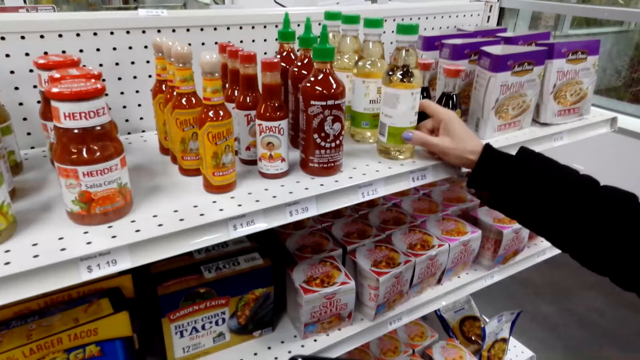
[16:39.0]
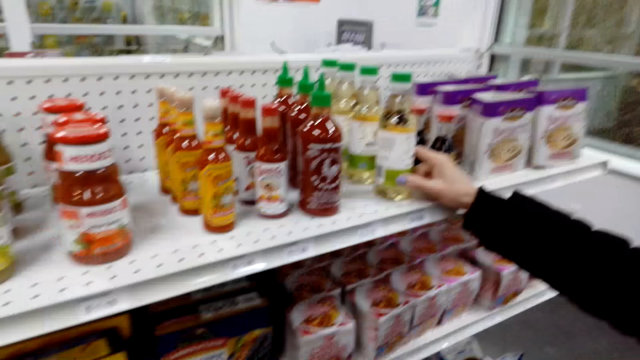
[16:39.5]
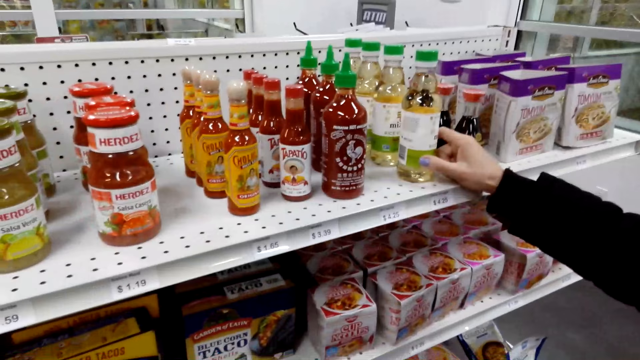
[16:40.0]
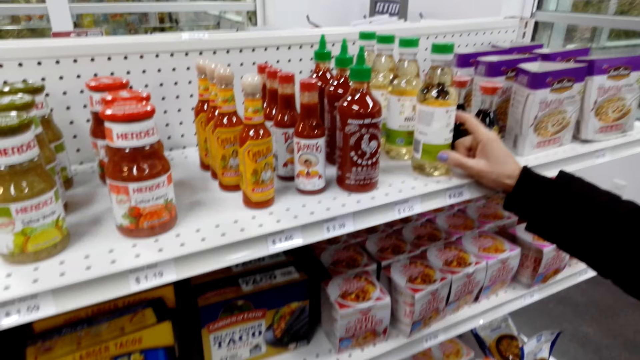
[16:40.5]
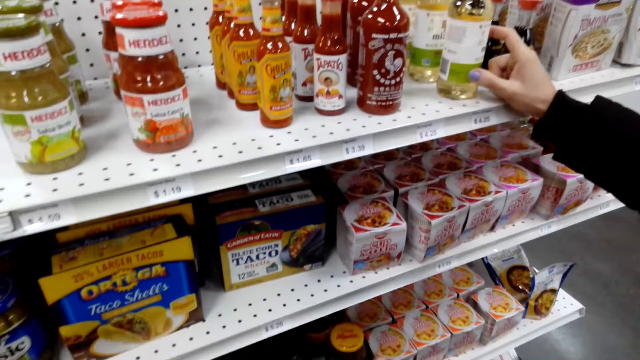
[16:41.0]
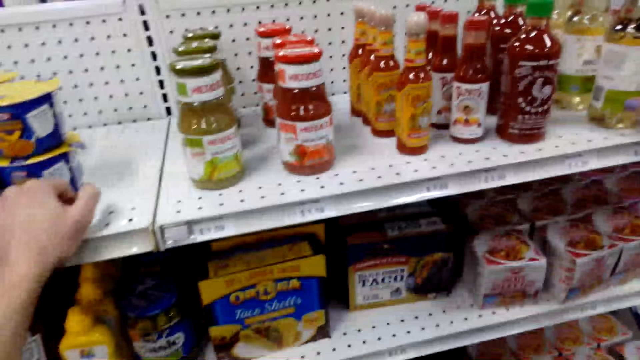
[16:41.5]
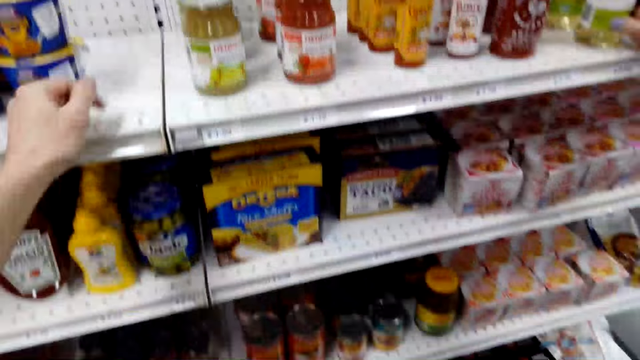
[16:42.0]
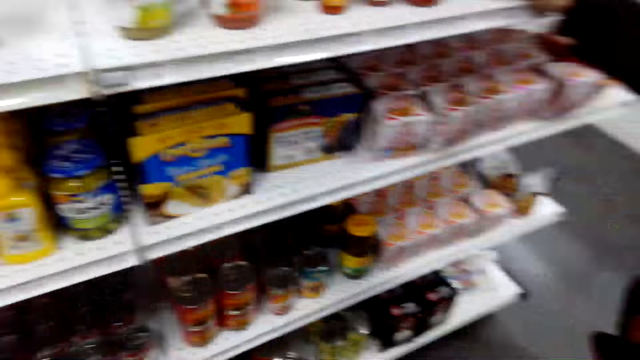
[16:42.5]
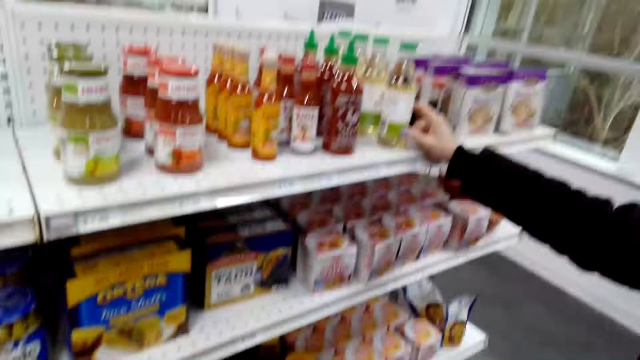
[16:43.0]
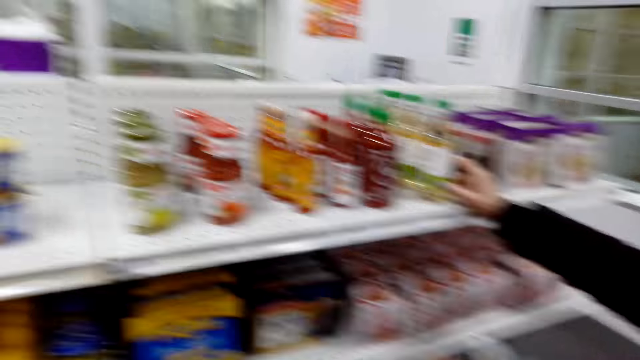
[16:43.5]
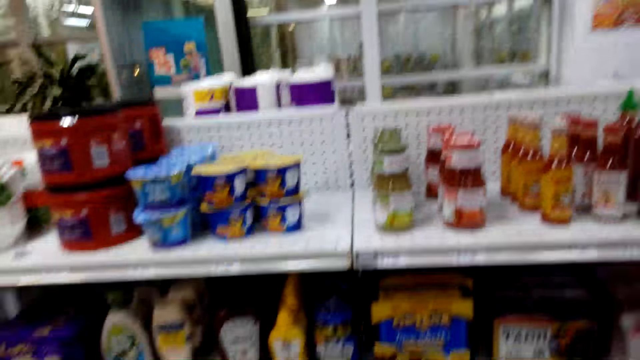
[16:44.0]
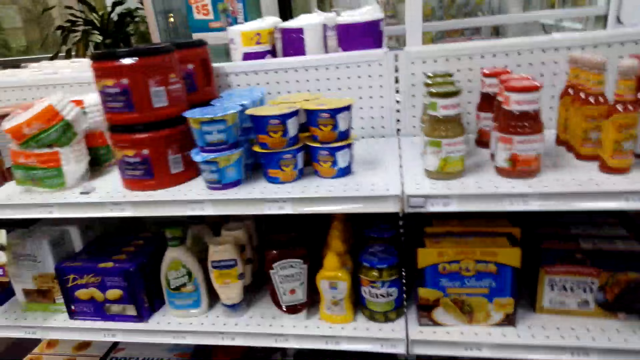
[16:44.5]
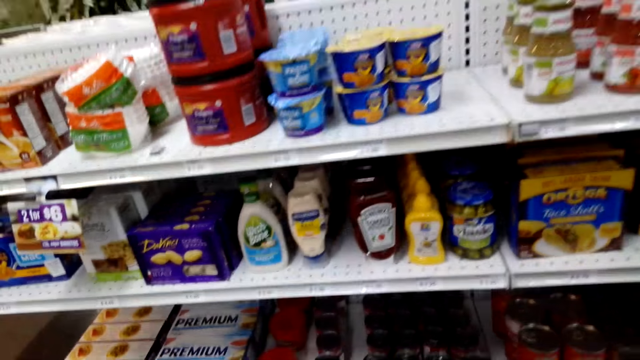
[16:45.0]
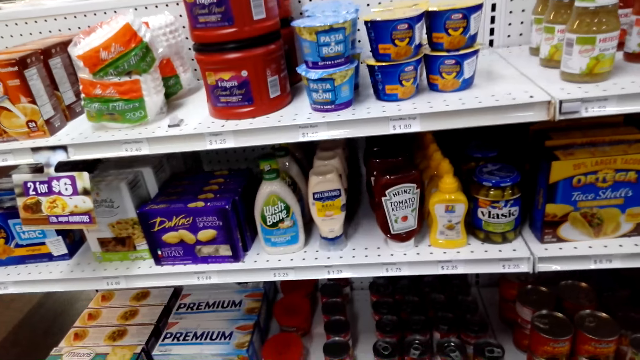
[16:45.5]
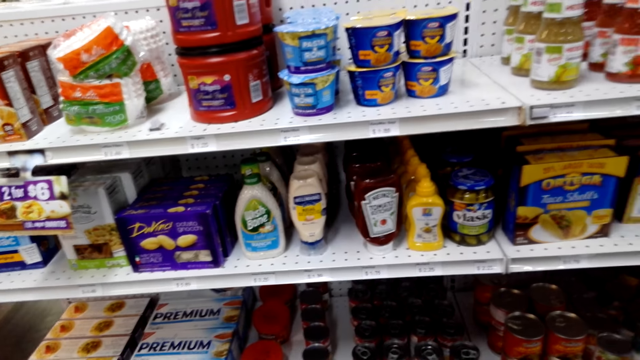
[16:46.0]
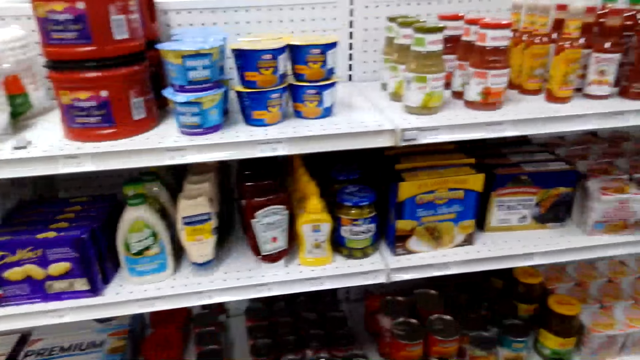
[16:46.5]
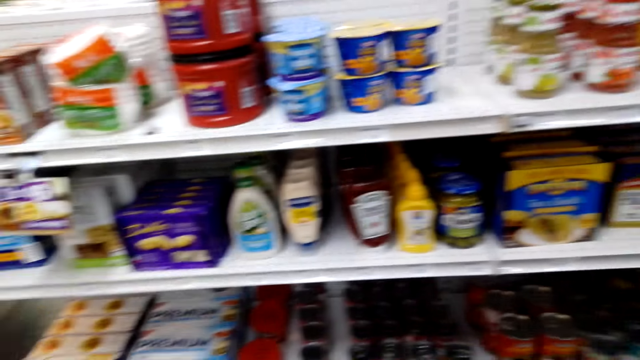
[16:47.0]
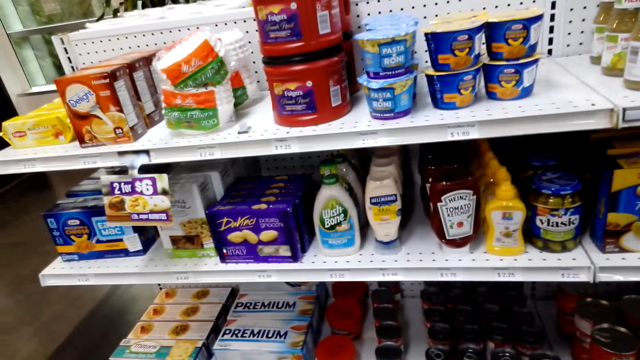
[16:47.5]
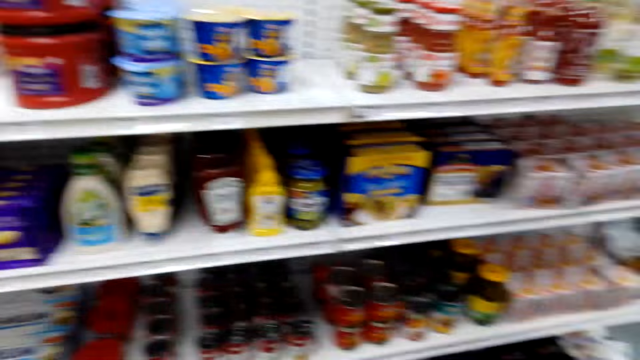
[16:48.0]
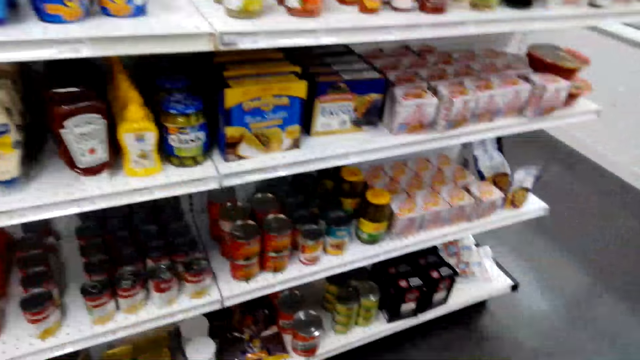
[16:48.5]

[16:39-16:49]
A woman touches the bottle and holds the bottle. The camera wearer leans on the shelf. They remove a hand from the shelf. They look around.

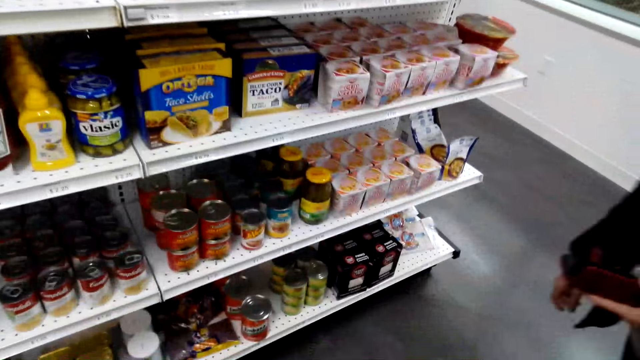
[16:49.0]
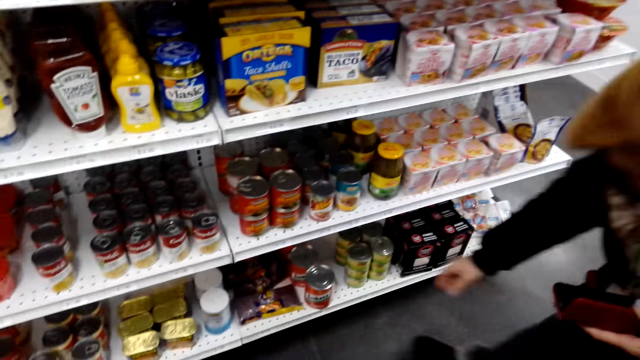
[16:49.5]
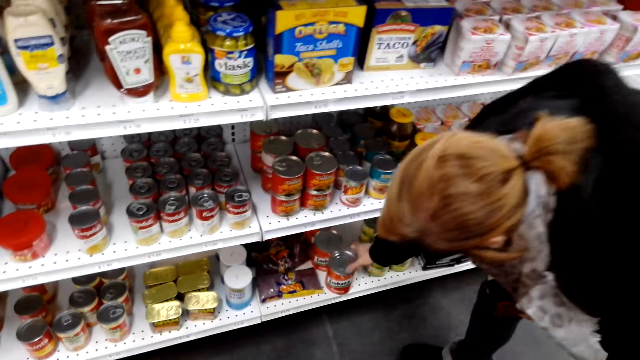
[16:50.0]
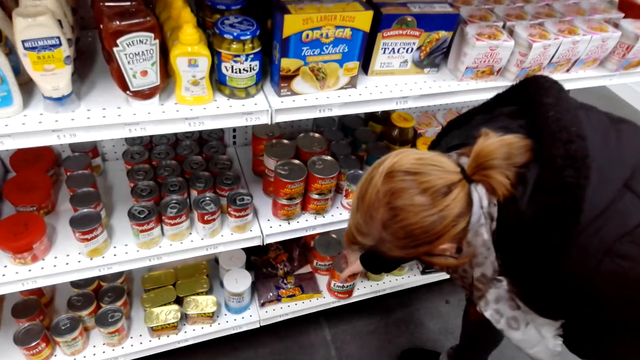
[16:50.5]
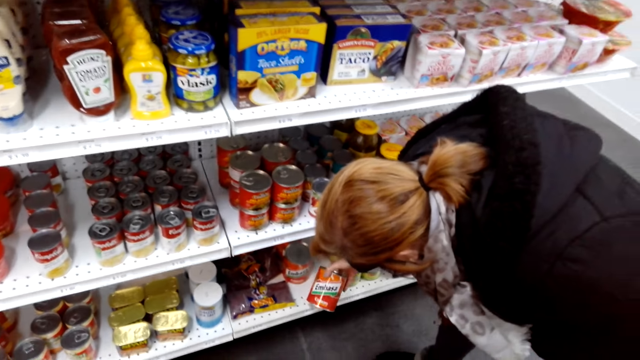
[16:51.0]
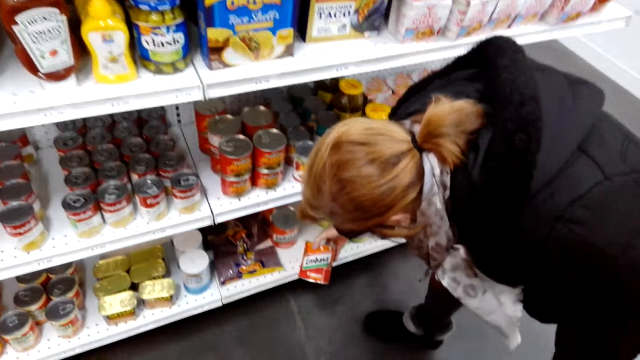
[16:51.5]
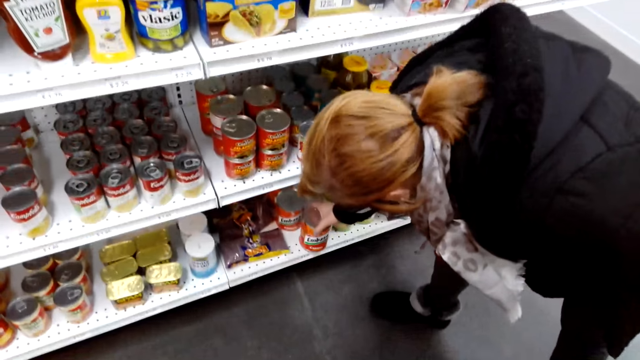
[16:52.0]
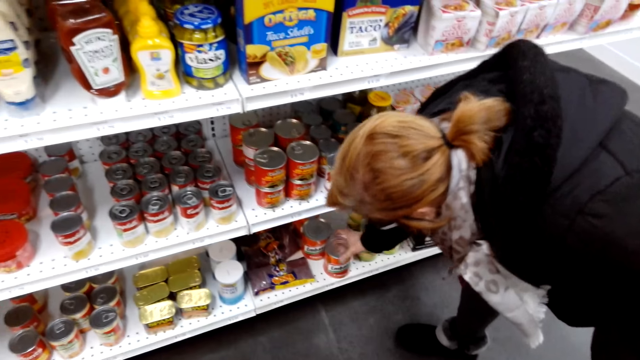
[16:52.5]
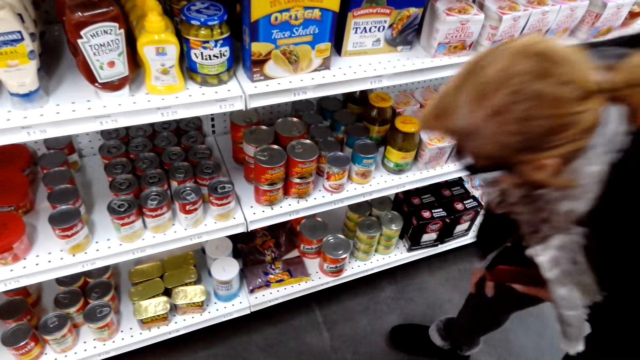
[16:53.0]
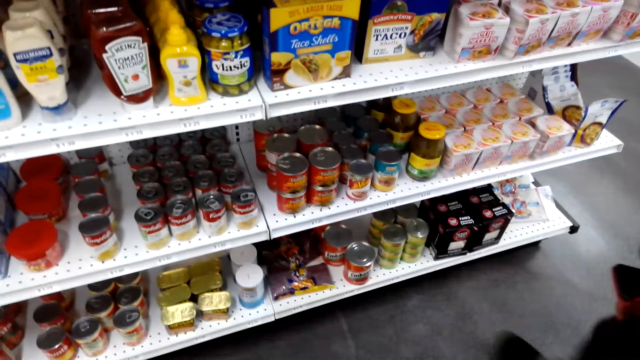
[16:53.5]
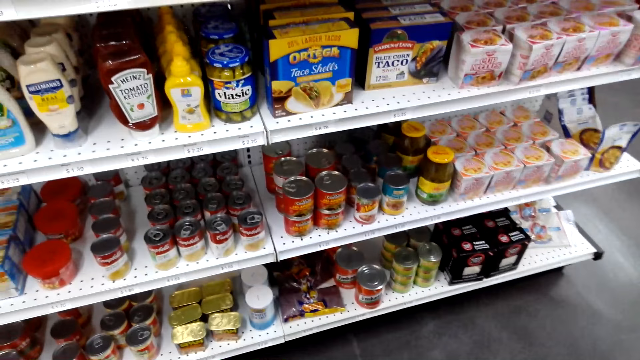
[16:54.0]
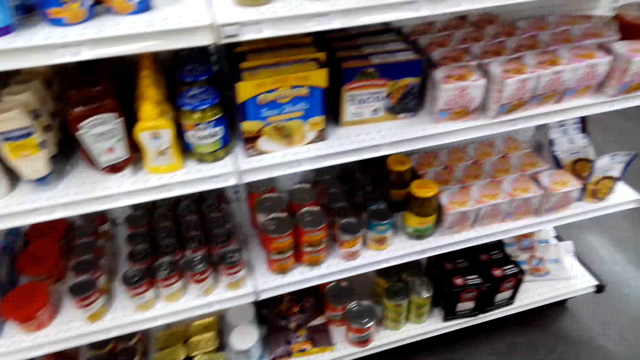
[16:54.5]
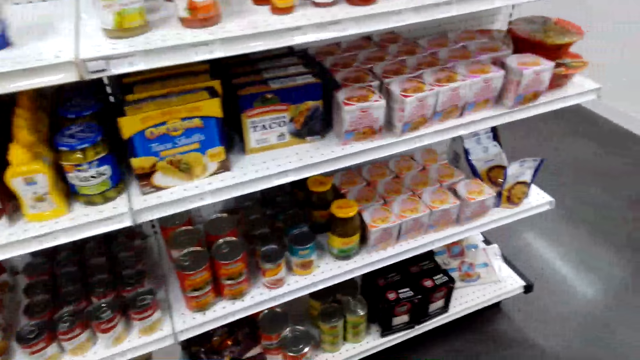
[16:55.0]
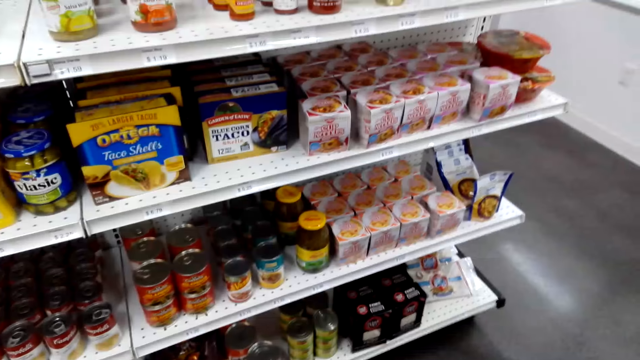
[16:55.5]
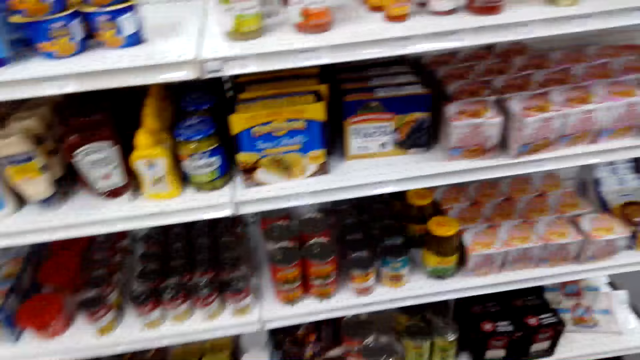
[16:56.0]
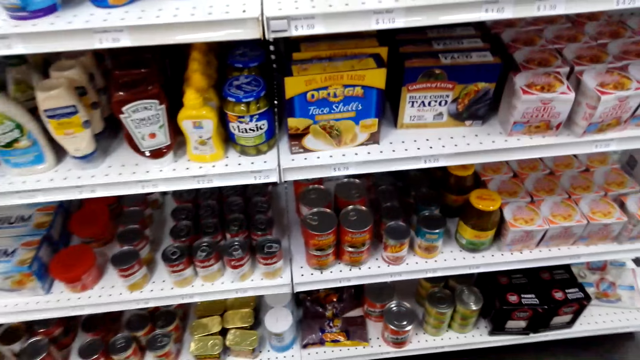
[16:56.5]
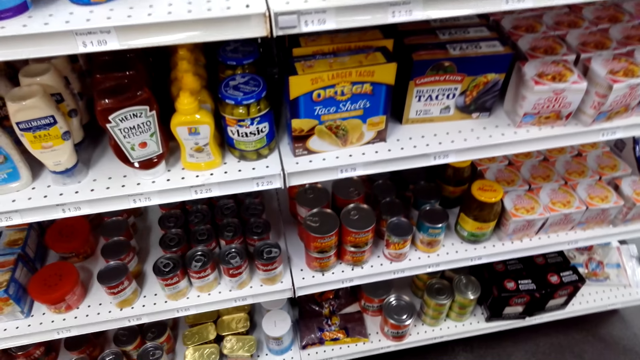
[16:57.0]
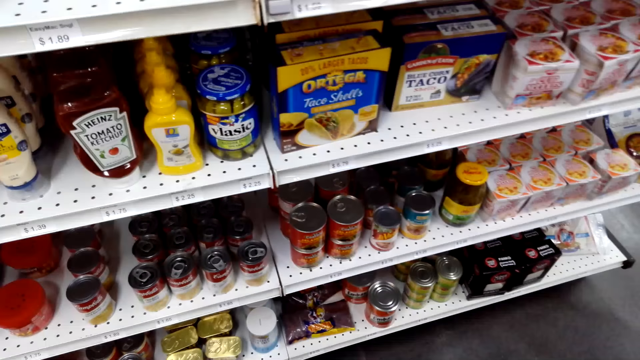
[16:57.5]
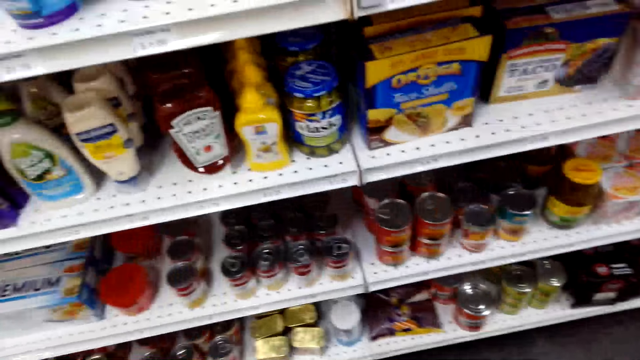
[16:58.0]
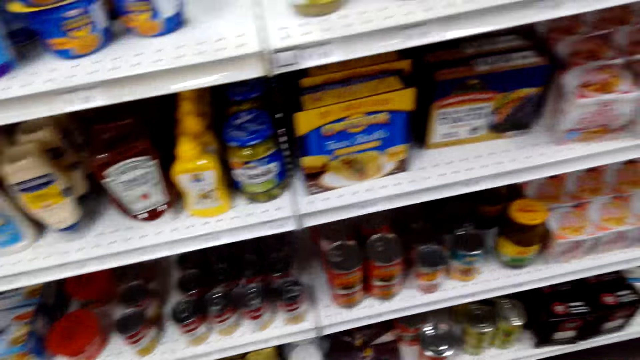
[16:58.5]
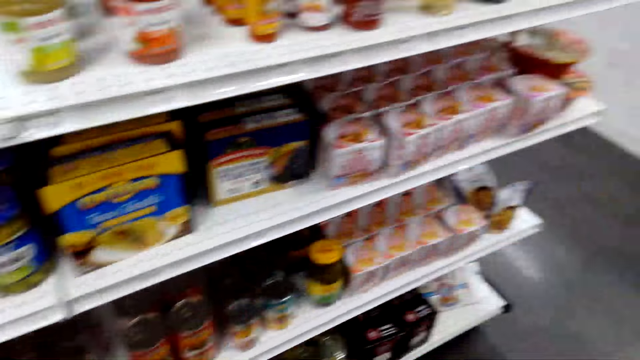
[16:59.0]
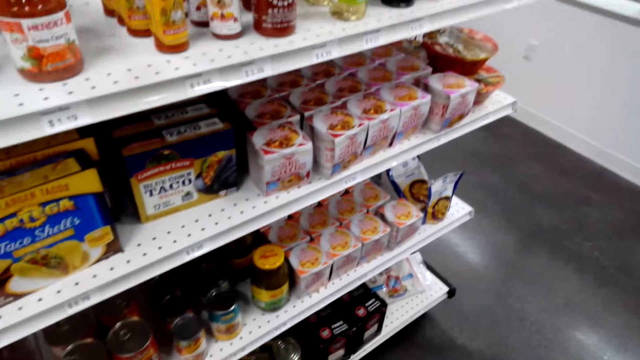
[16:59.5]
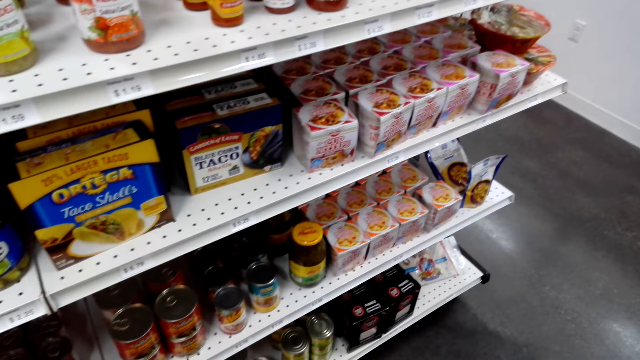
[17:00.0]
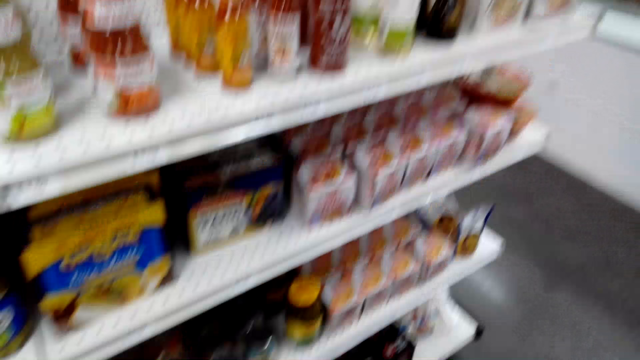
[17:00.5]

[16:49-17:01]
A woman picks up a tin. She drops the tin. She stands, walks around. The camera wearer looks around.
